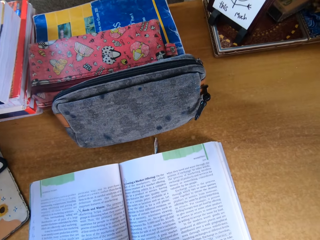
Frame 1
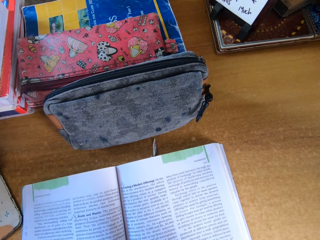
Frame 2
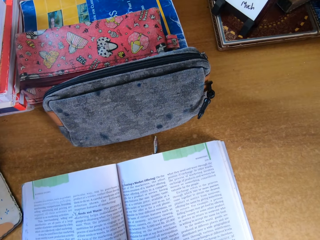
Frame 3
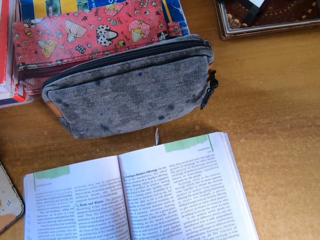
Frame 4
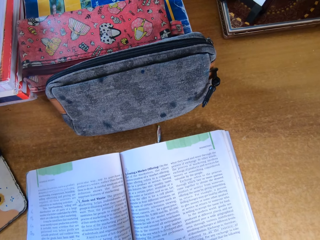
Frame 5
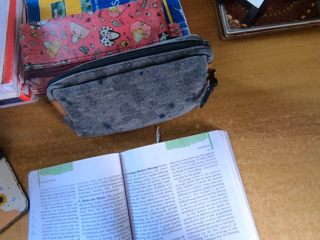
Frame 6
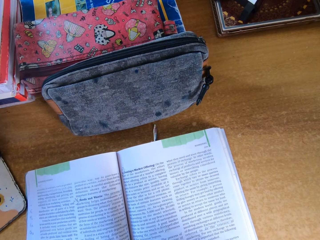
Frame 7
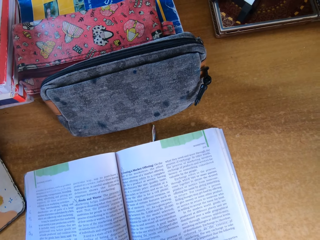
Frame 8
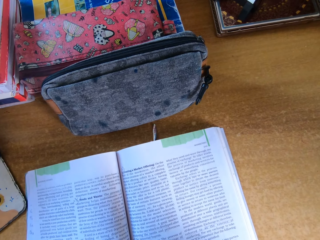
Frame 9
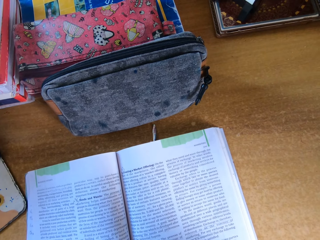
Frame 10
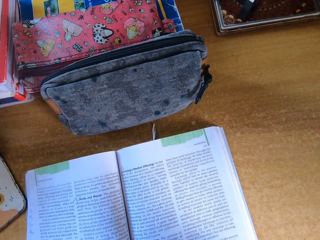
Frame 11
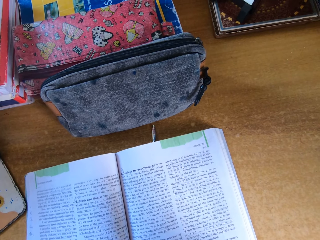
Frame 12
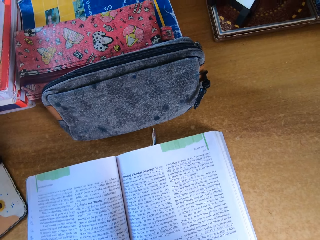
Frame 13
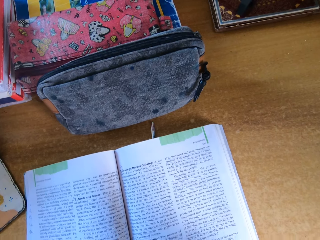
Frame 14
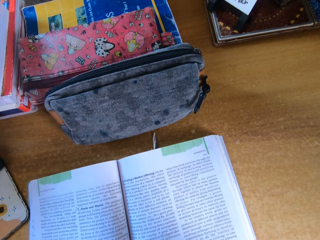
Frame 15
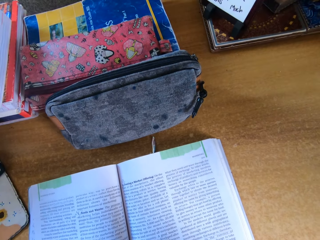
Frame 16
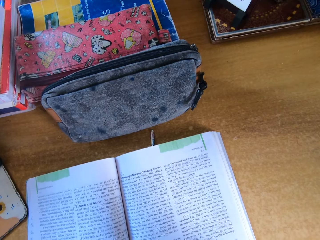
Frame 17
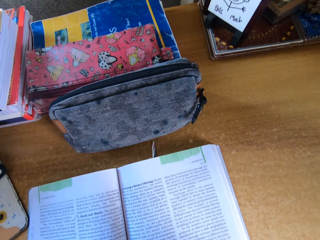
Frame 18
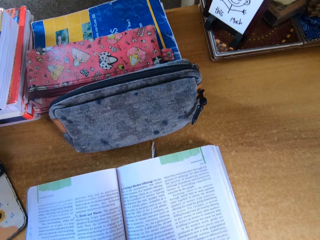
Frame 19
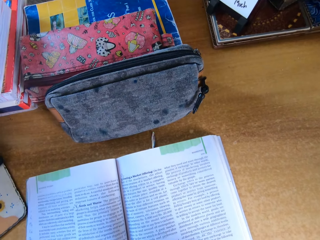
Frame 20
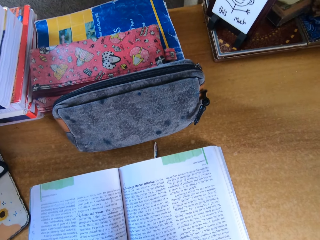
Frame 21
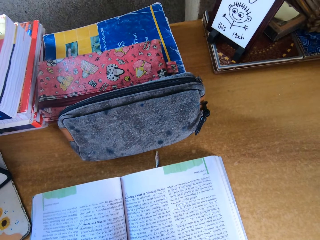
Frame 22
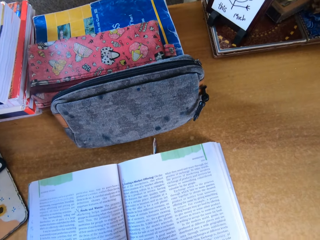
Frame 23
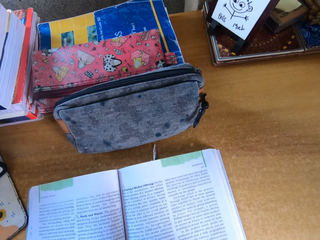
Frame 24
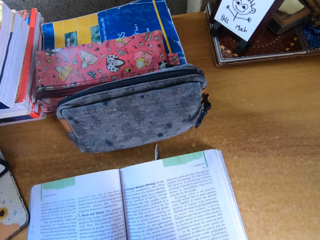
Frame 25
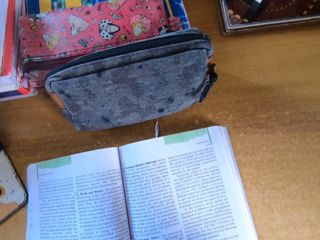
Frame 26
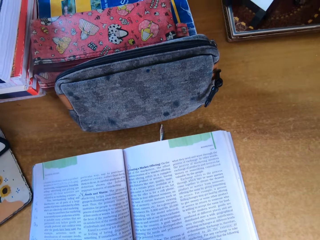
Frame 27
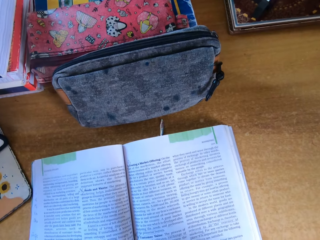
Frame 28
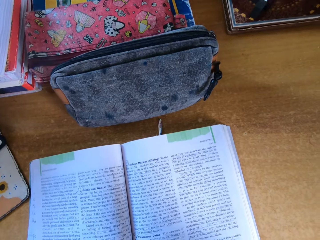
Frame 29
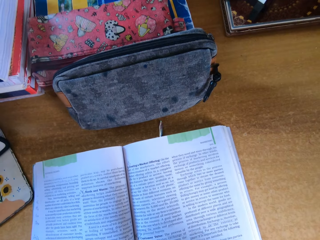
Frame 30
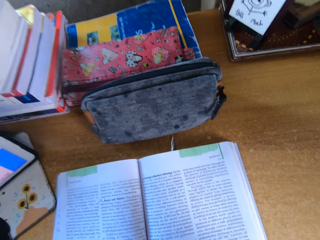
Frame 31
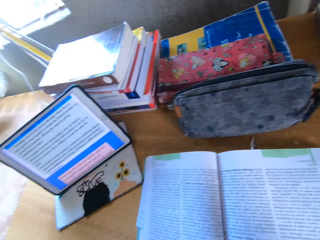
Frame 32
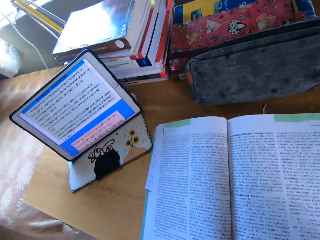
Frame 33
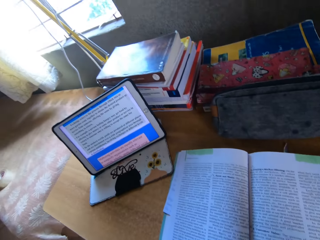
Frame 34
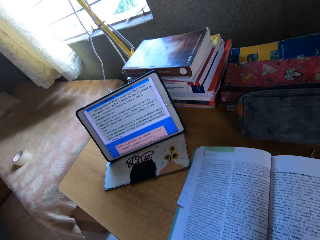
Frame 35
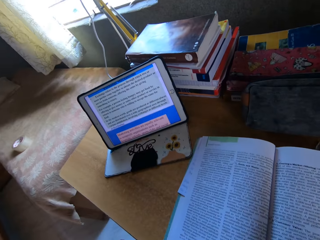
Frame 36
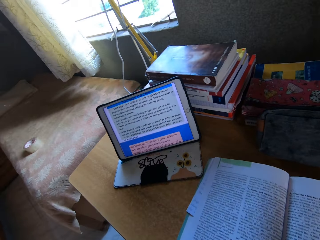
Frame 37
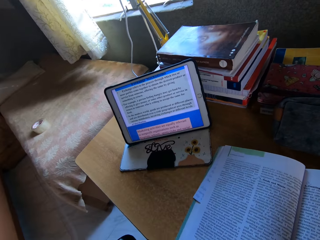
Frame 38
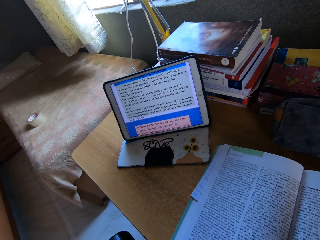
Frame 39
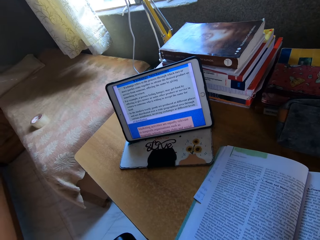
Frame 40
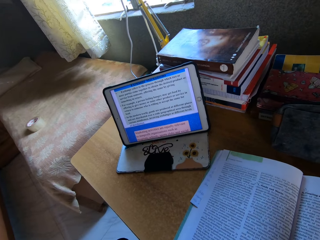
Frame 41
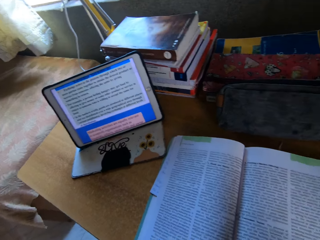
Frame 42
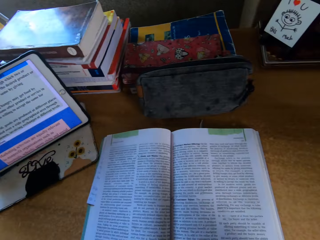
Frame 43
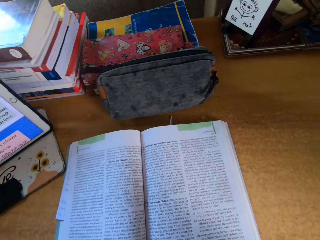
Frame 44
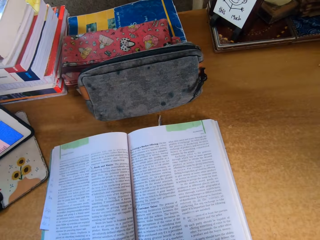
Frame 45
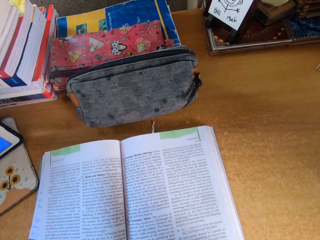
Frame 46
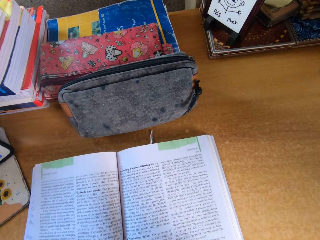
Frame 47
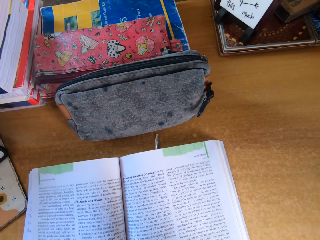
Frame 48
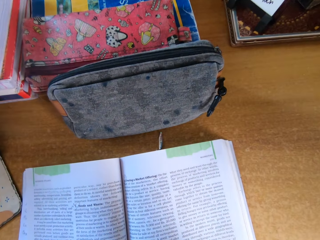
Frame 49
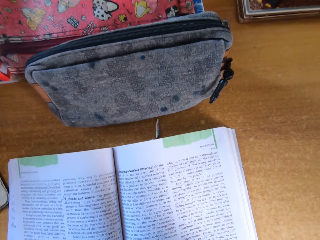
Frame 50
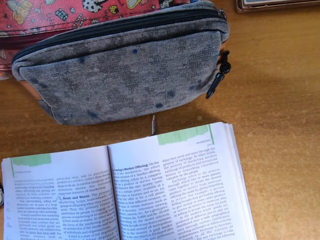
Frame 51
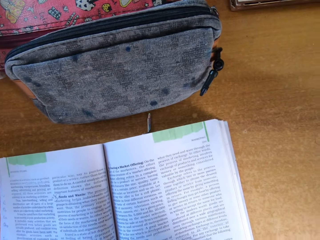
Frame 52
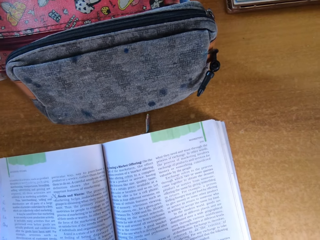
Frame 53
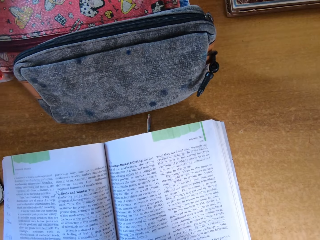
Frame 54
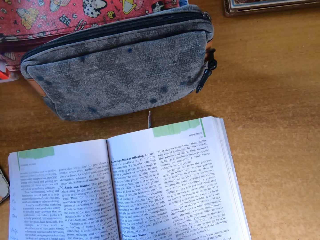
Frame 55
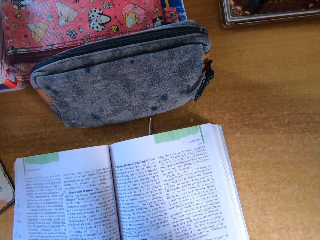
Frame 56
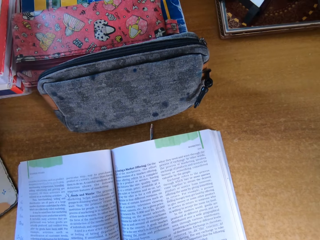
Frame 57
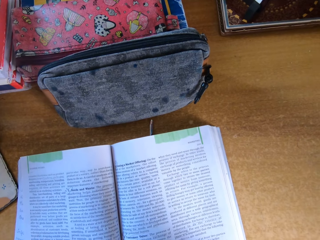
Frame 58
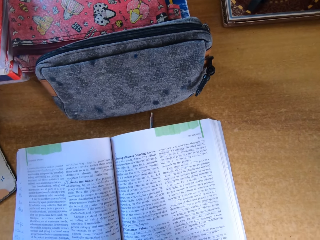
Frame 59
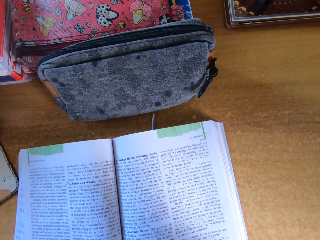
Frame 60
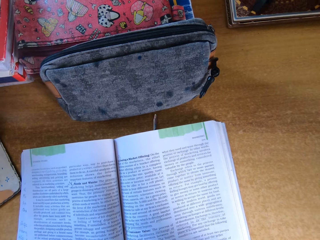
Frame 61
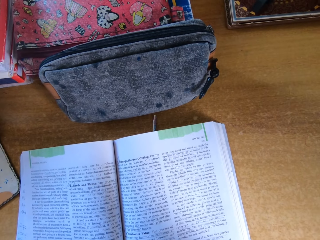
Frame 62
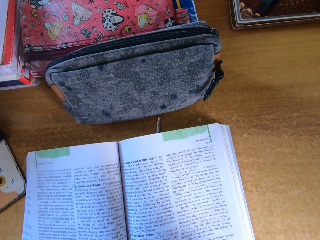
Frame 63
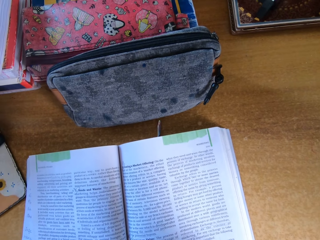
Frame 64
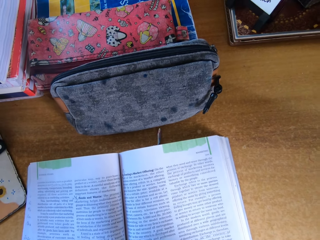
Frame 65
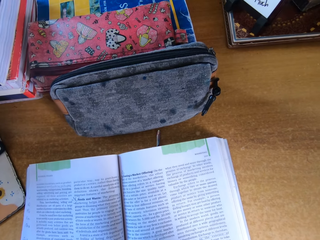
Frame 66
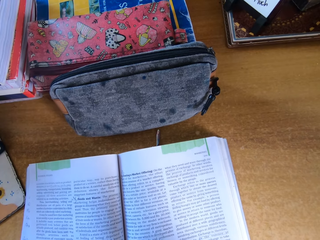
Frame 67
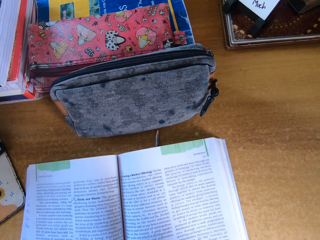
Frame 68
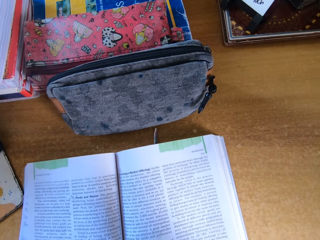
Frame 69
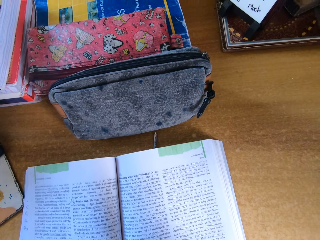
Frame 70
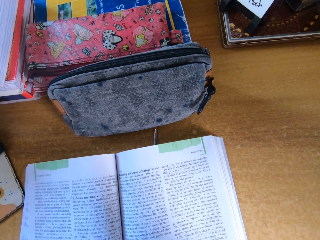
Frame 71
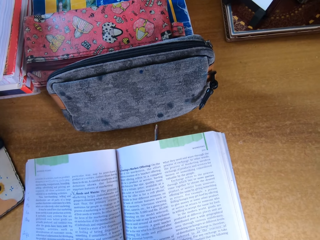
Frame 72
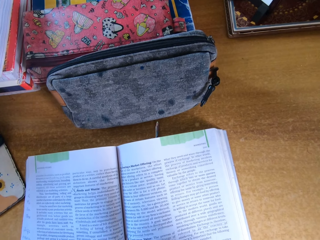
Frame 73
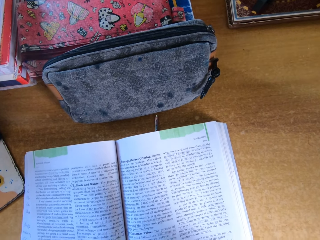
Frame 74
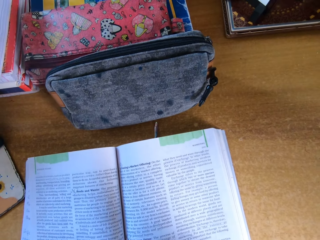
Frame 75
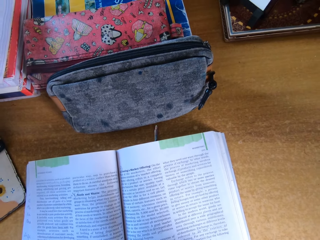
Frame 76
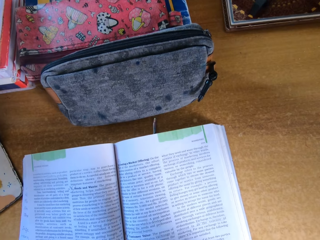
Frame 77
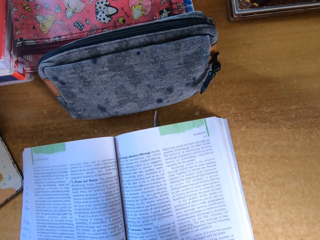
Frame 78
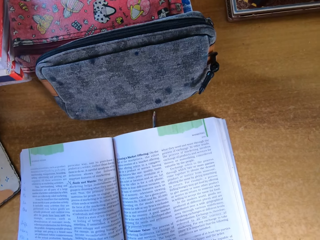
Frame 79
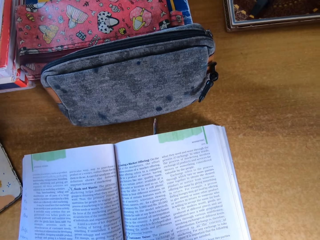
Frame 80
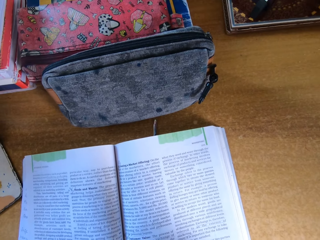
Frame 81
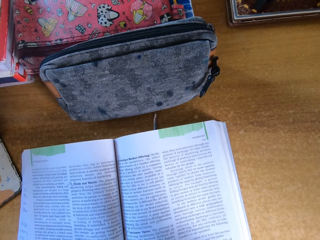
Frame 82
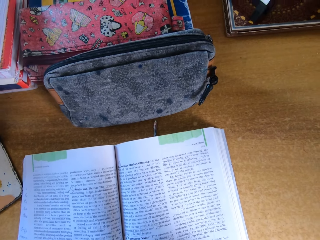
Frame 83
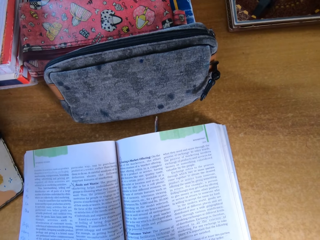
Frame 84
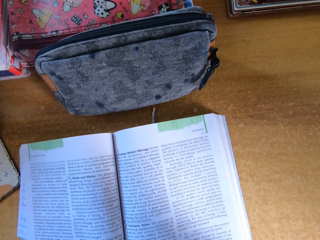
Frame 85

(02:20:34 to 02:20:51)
The camera wearer writes on a book. They look around. They write on the book.

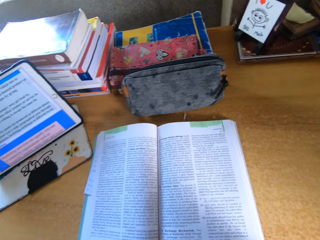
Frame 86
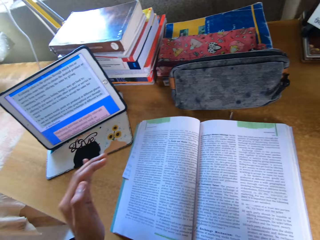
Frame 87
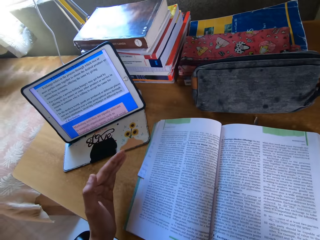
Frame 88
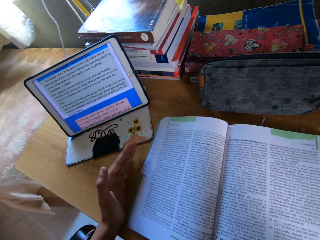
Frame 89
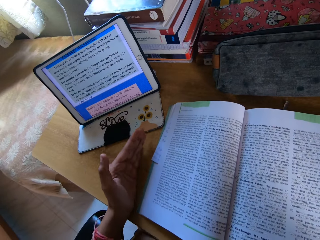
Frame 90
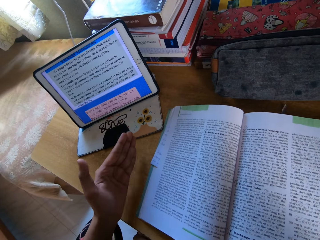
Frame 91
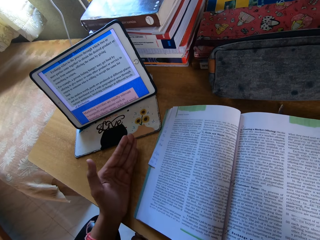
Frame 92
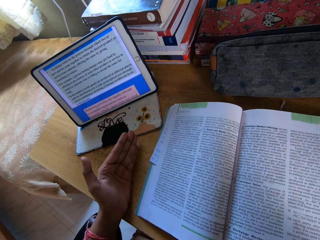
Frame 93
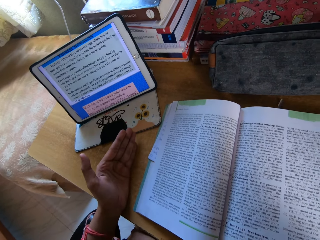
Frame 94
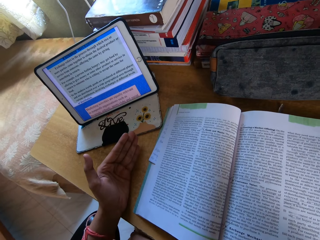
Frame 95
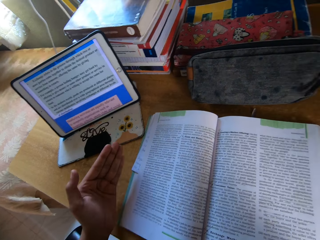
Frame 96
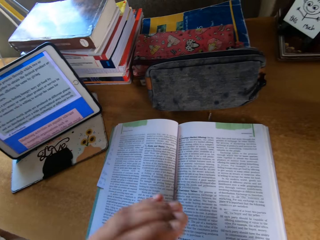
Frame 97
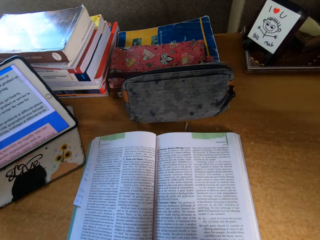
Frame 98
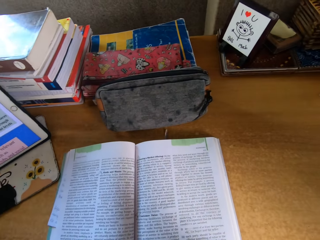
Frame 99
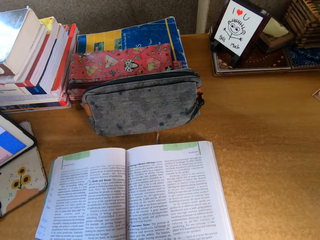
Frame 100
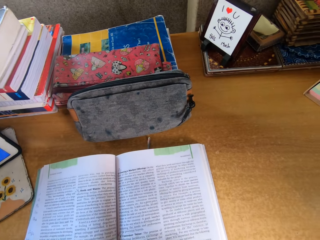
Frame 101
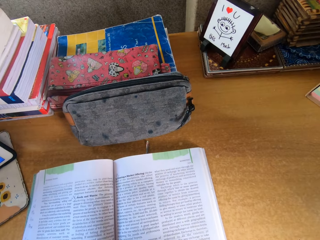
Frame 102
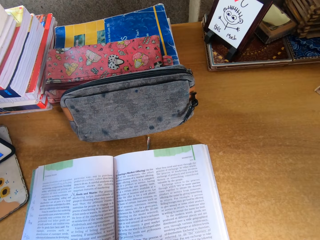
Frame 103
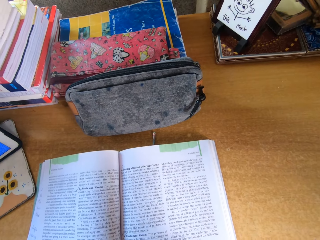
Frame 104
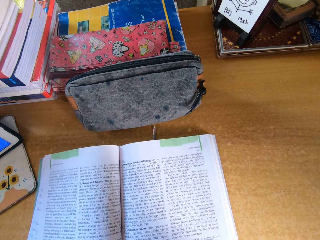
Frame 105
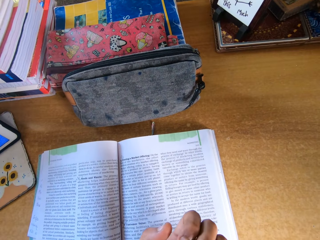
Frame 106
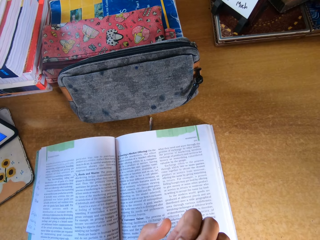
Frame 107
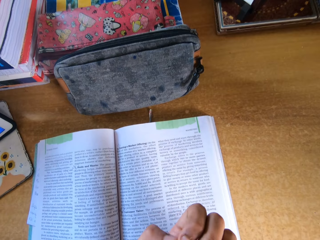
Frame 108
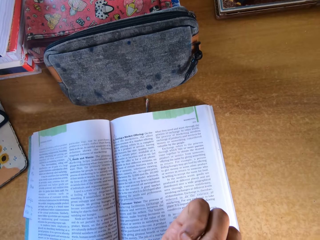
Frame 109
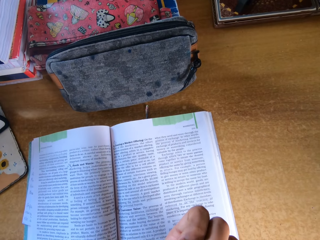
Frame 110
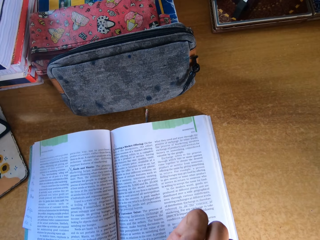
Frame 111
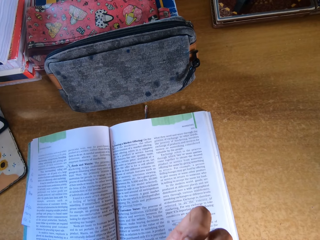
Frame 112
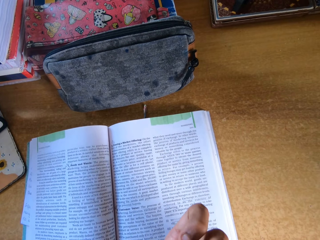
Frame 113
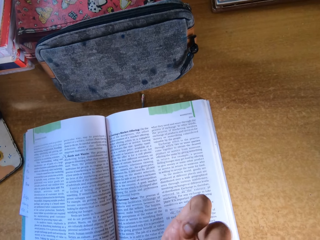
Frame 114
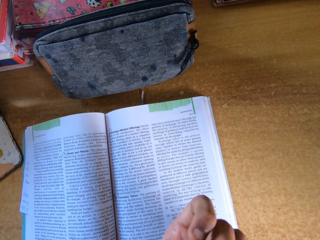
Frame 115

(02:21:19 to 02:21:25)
The camera wearer moves her hands. She moves her hands again.
